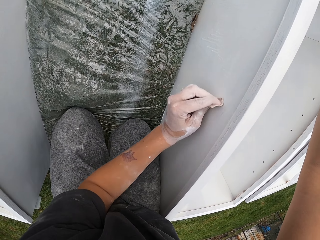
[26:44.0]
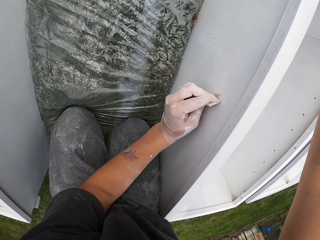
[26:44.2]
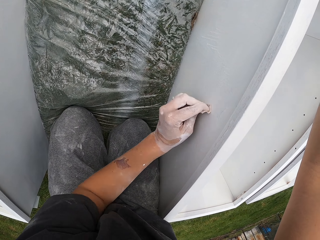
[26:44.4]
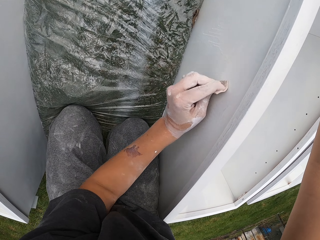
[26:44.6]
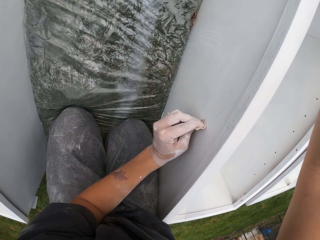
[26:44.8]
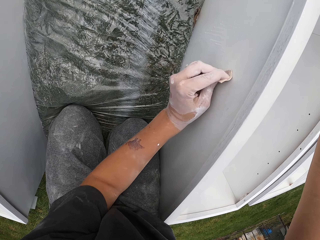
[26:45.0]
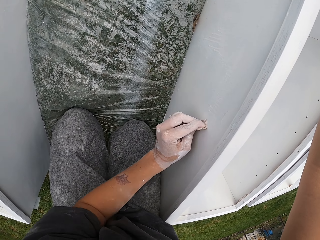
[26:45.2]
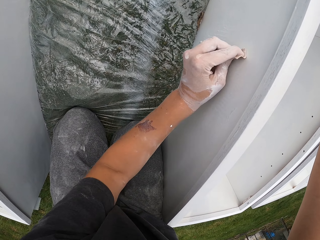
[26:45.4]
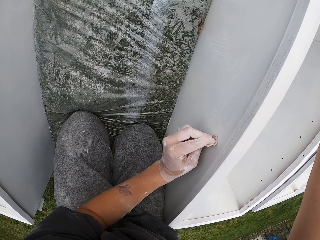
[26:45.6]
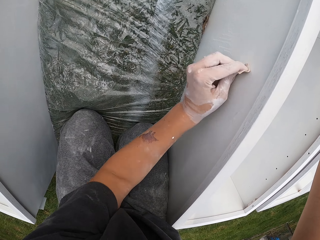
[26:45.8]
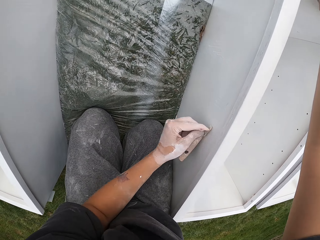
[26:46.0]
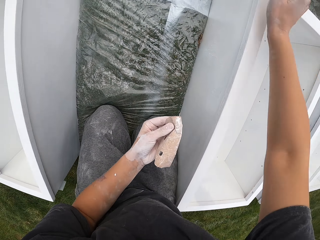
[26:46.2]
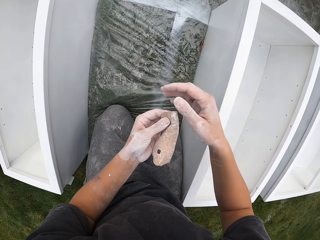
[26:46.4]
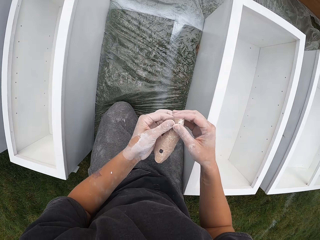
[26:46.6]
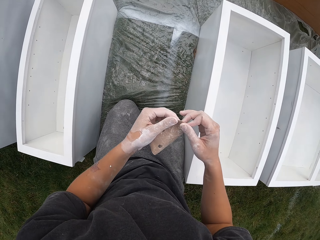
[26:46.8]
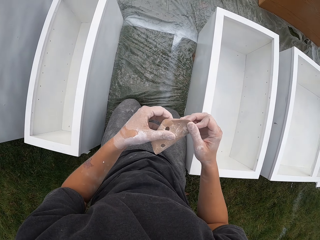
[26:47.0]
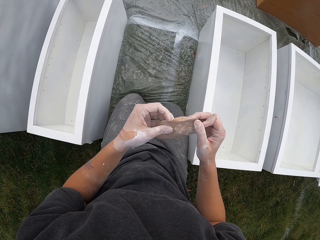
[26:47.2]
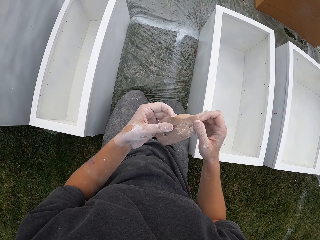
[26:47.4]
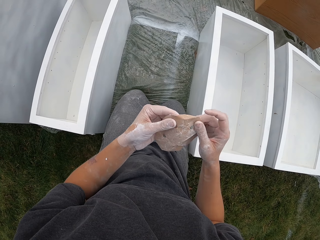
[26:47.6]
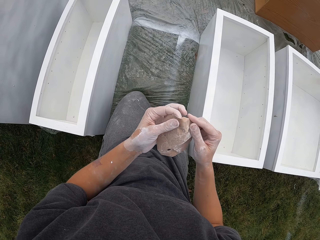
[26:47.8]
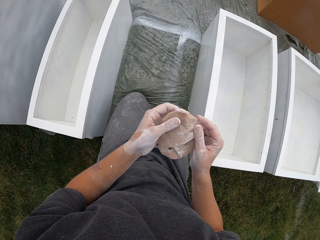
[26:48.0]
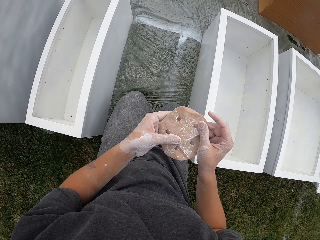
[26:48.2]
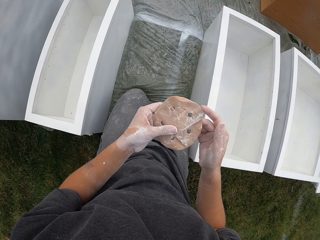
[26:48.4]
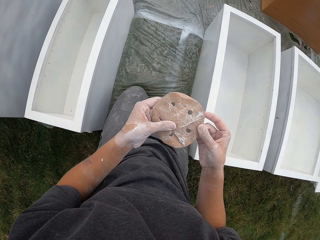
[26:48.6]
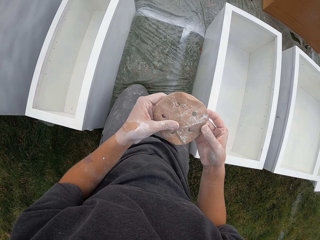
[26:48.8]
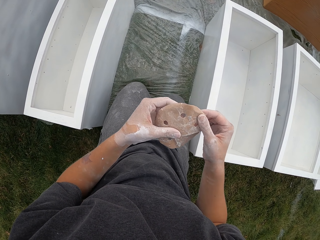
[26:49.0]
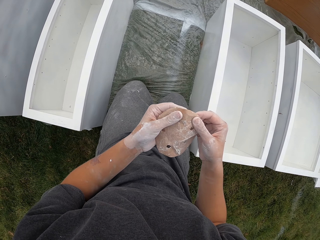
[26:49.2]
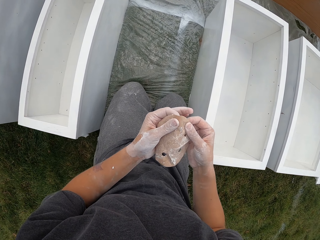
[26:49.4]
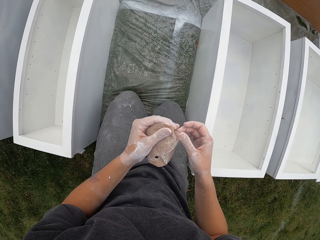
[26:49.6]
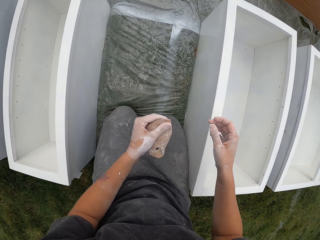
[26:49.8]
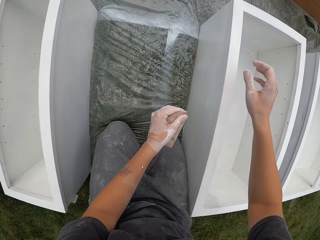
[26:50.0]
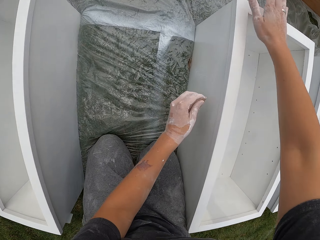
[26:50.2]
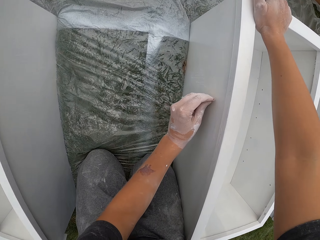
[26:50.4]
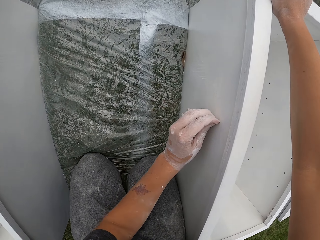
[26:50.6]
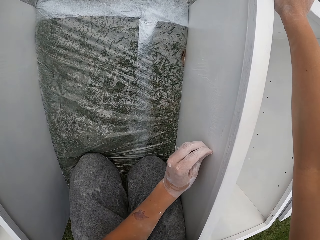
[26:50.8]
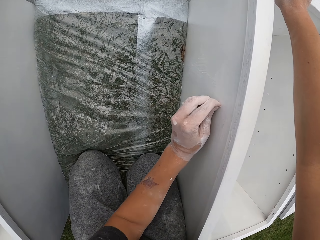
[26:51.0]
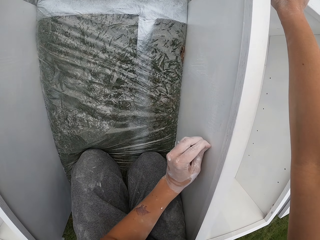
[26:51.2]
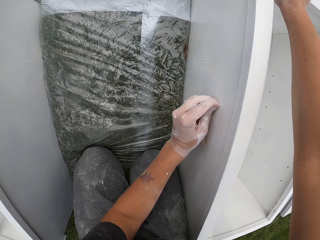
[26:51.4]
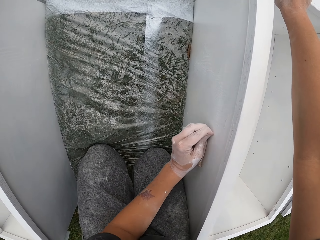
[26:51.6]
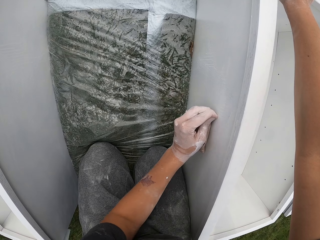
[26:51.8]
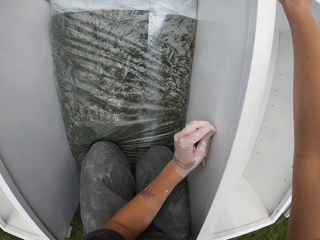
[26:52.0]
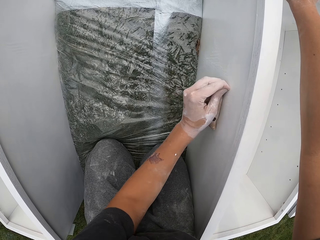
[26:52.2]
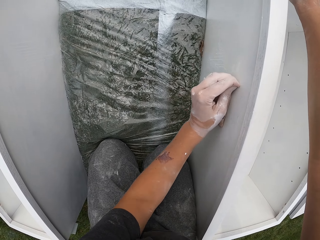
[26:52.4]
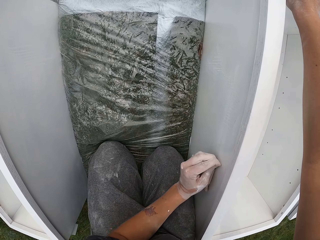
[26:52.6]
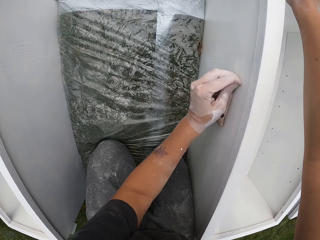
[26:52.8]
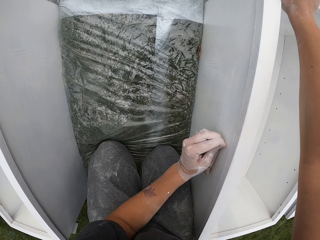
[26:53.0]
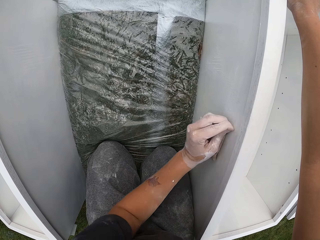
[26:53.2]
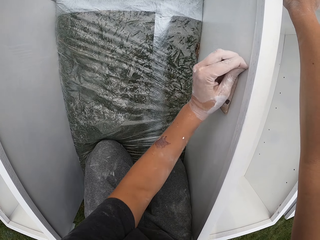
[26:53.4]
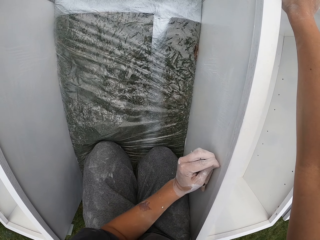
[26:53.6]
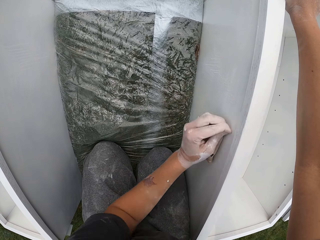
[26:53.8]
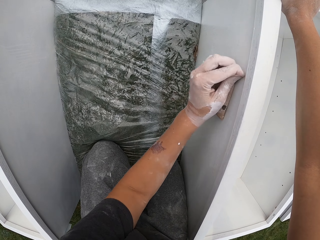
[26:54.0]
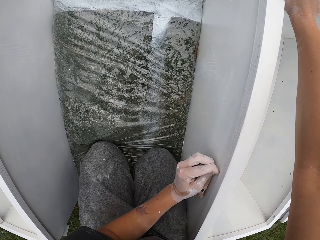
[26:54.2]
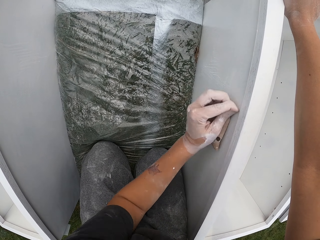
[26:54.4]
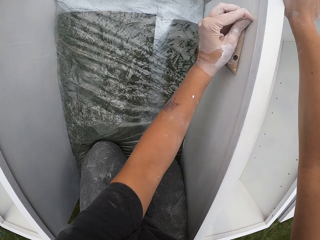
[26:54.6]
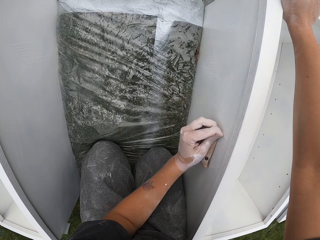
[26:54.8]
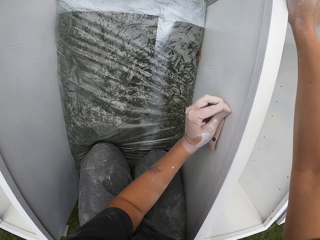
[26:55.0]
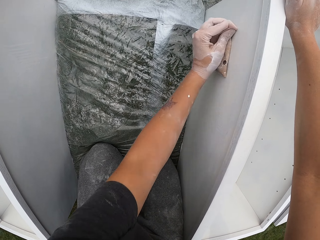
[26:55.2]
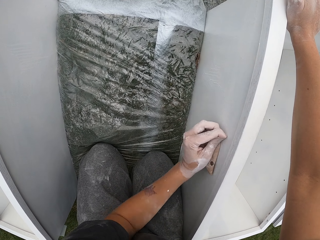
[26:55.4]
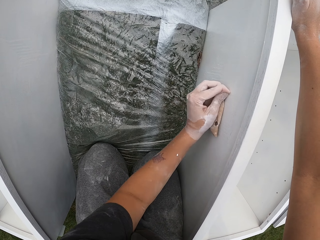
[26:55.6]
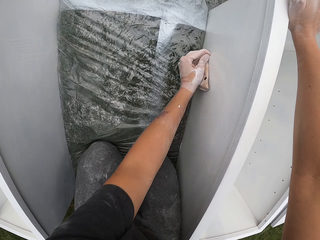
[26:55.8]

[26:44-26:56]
The camera wearer stops smoothing the drawer. He removes the right hand on the drawer. He adjusts a sander on his hands. He holds the sandpaper with both hands. He touches the drawer with the right hand. He smooths the drawer with the sandpaper.

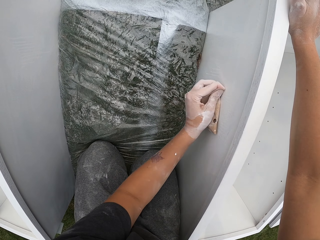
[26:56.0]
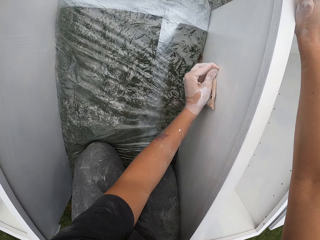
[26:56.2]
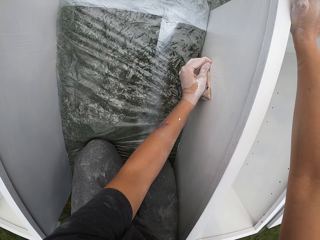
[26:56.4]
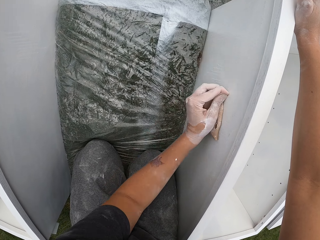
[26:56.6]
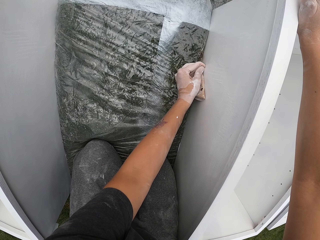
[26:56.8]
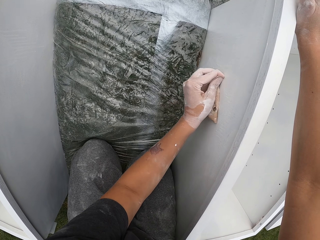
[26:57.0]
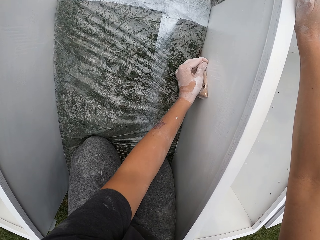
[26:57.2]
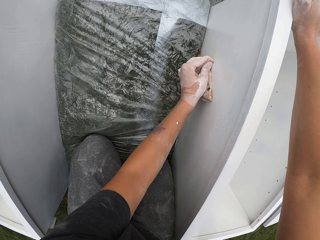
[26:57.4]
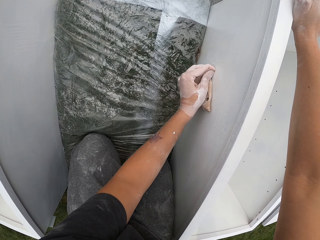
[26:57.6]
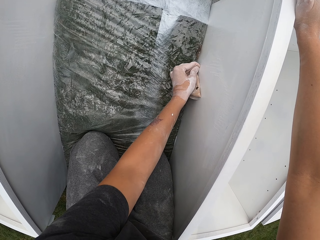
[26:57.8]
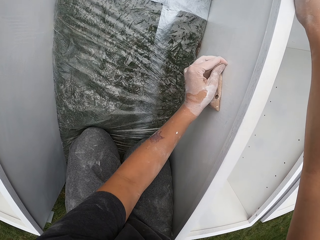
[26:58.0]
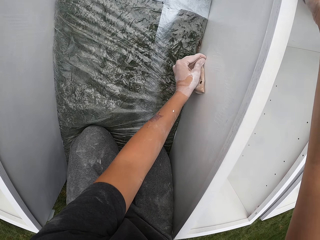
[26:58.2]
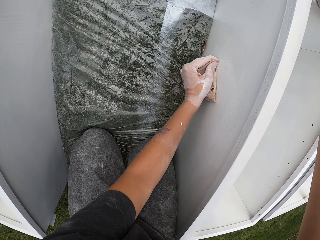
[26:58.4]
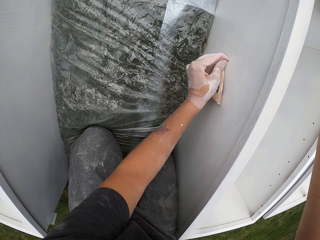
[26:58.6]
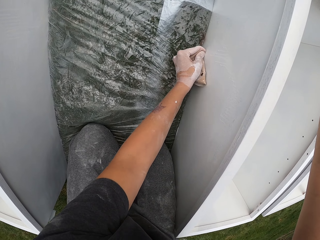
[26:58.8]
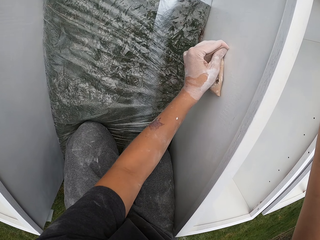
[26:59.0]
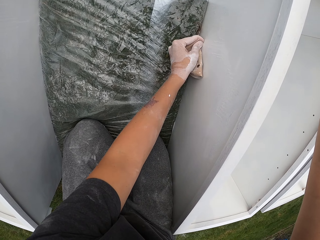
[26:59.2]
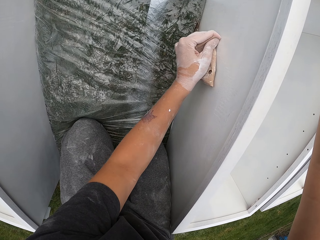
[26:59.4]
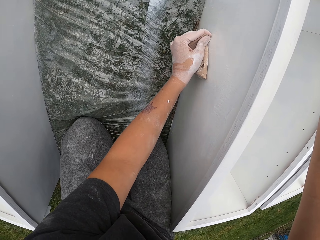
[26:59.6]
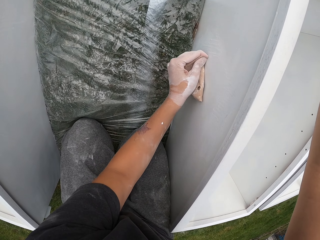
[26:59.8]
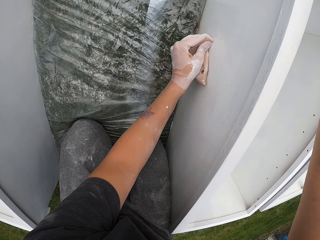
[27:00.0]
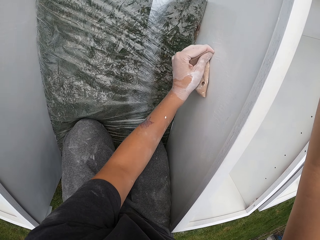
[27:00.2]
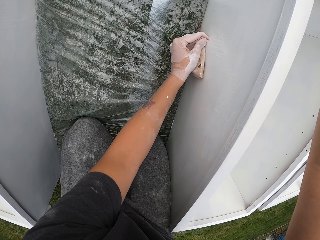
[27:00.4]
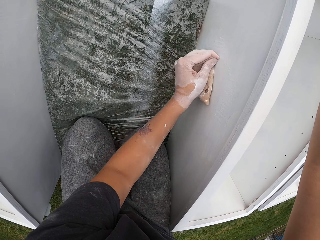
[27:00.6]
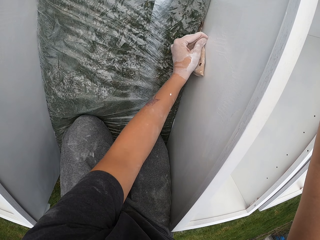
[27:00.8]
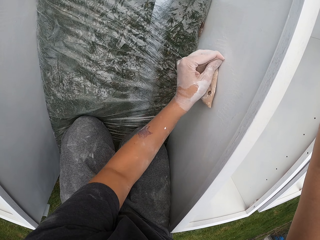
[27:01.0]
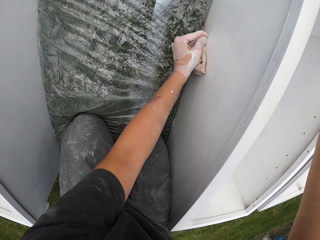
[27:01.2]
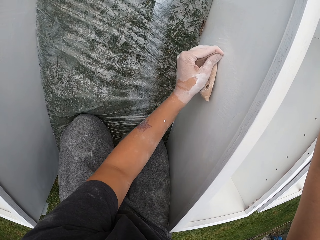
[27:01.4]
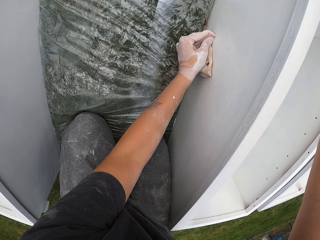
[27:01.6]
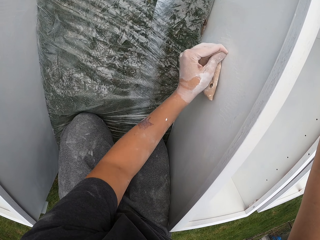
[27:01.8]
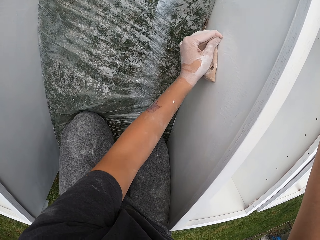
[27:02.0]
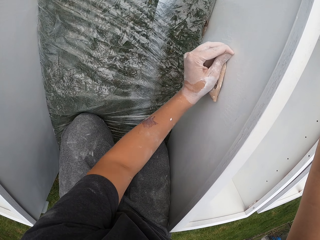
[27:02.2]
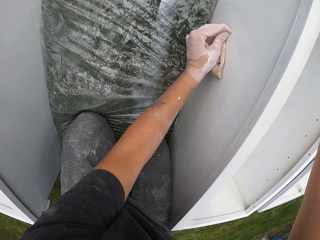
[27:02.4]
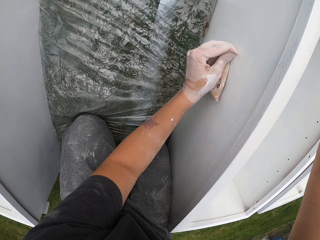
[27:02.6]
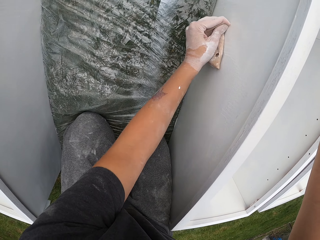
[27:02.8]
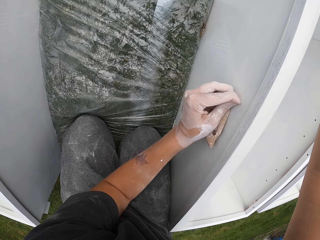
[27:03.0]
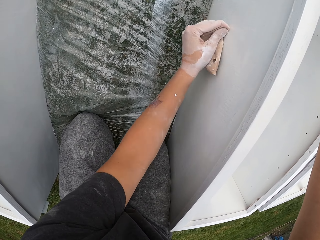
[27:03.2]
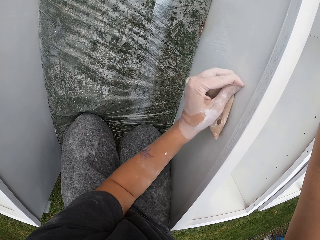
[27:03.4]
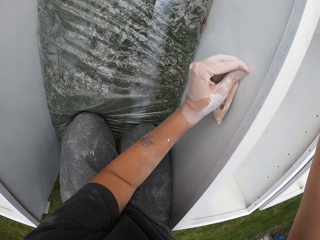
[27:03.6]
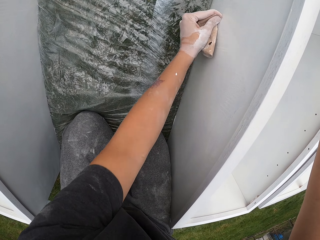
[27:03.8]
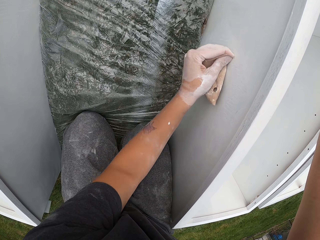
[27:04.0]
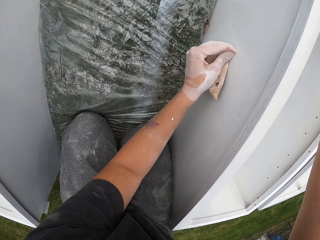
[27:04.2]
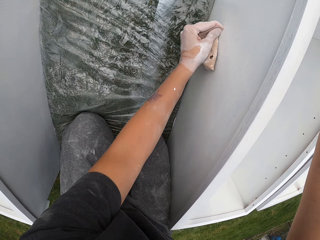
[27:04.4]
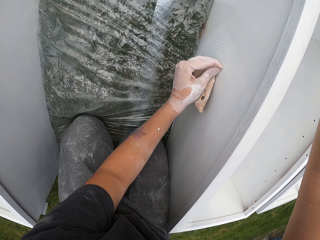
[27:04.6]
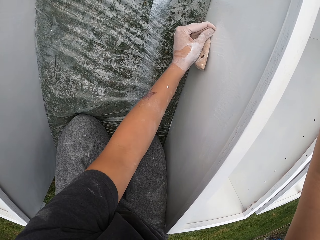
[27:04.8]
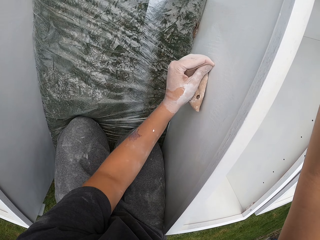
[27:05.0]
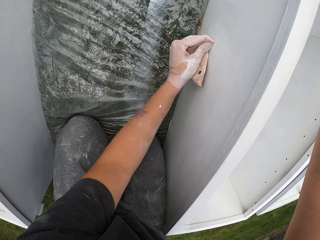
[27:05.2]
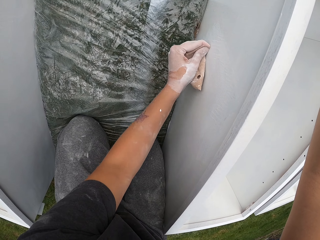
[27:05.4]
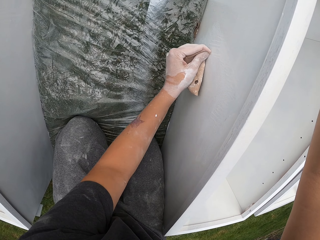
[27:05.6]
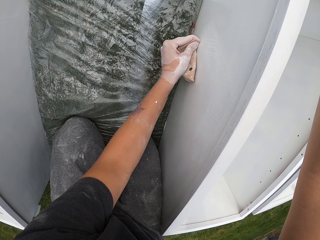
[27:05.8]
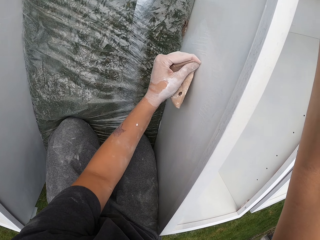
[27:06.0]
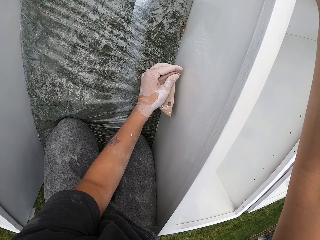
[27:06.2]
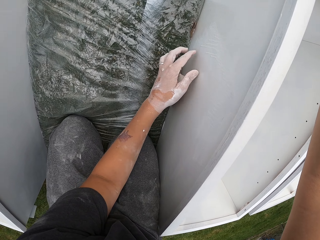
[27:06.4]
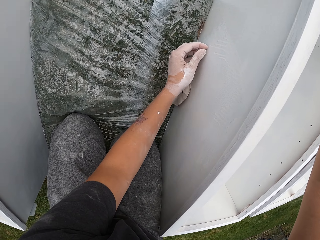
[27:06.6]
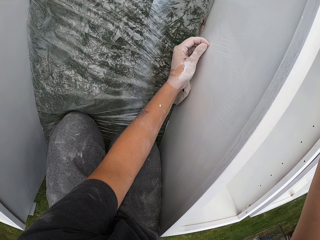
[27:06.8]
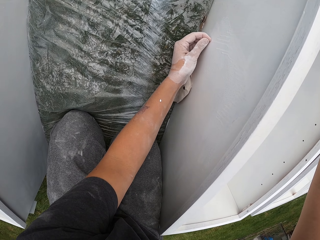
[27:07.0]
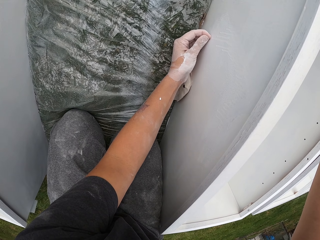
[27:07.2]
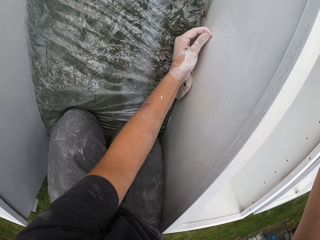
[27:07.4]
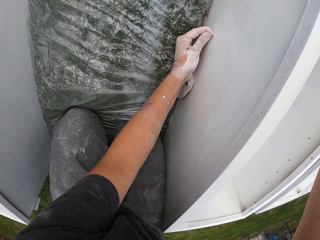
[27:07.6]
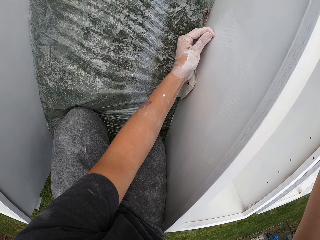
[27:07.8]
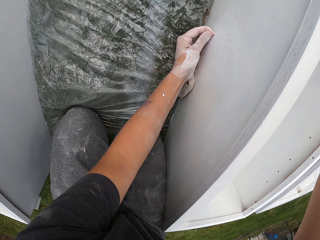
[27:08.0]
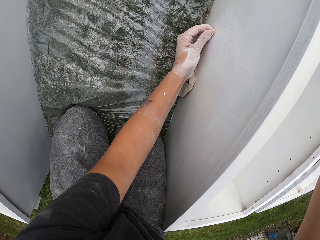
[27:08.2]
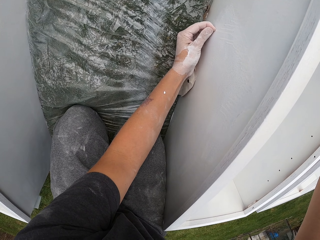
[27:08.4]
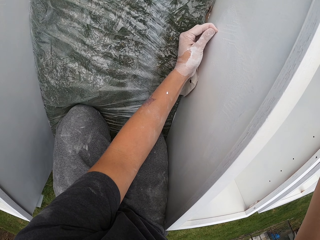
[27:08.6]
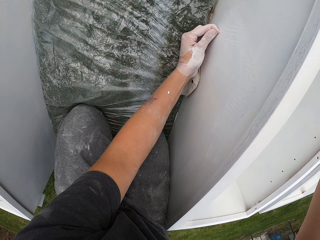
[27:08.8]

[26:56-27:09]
The camera wearer stops smoothing the drawer. He puts the sandpaper down. He rubs a piece of wood with his hand.
